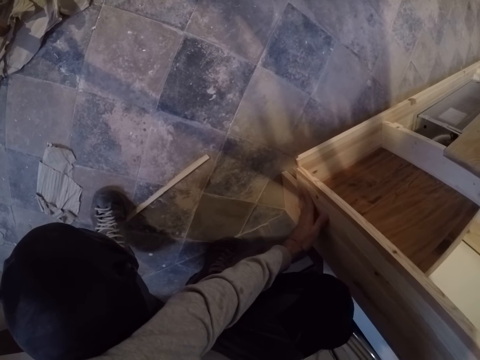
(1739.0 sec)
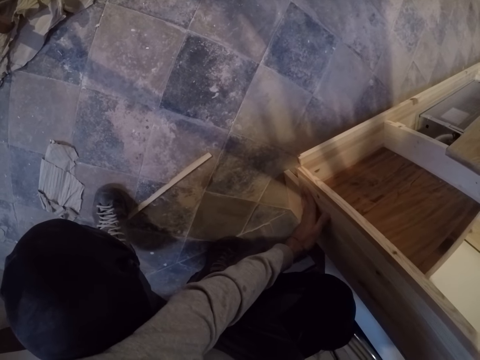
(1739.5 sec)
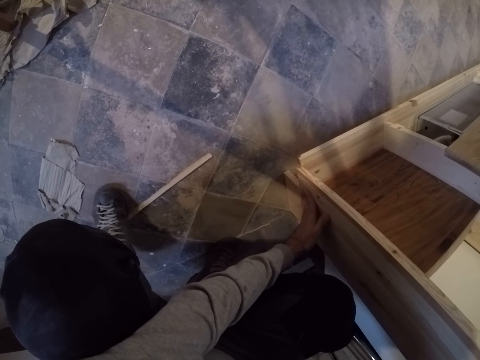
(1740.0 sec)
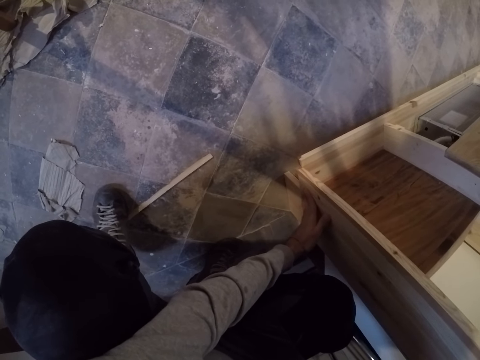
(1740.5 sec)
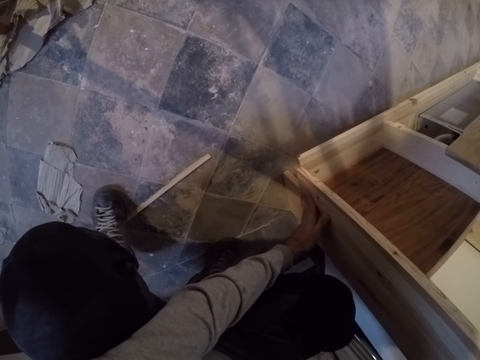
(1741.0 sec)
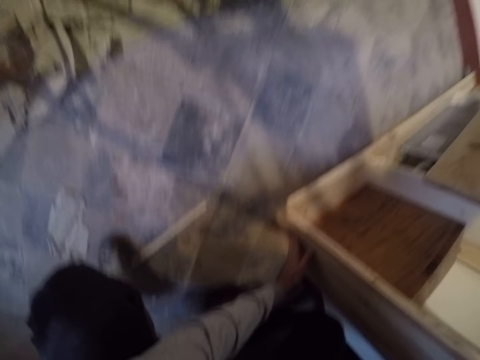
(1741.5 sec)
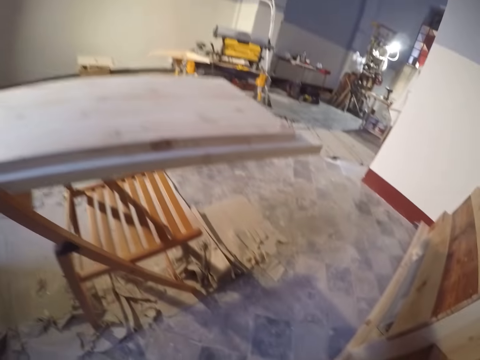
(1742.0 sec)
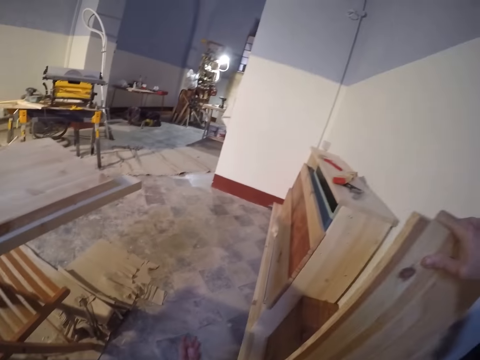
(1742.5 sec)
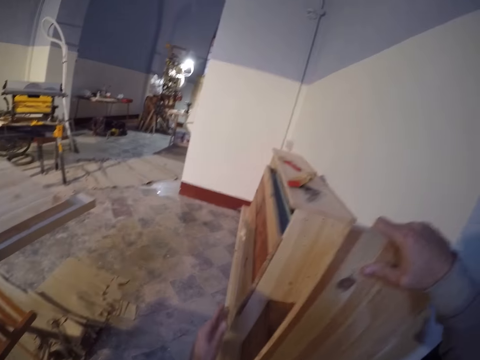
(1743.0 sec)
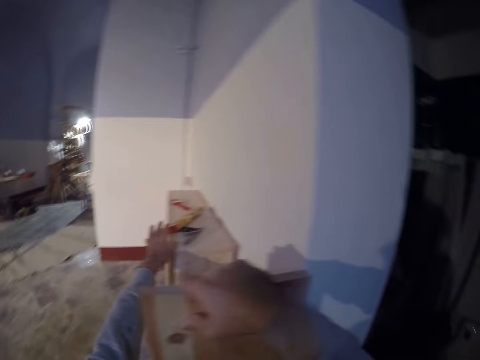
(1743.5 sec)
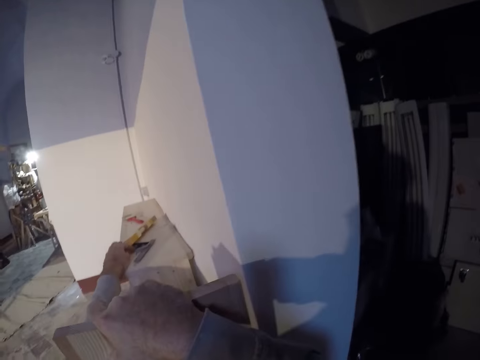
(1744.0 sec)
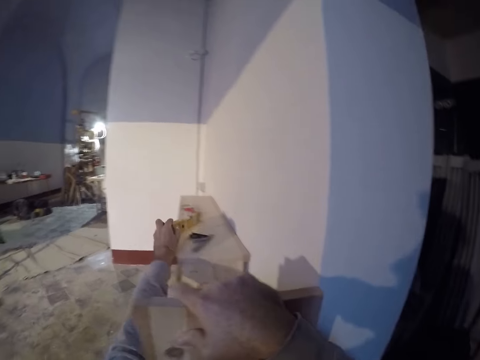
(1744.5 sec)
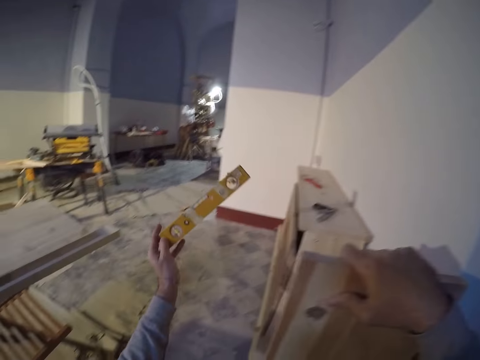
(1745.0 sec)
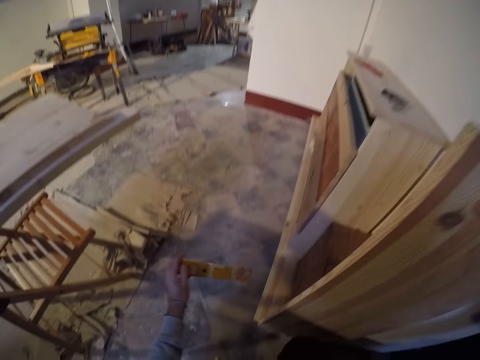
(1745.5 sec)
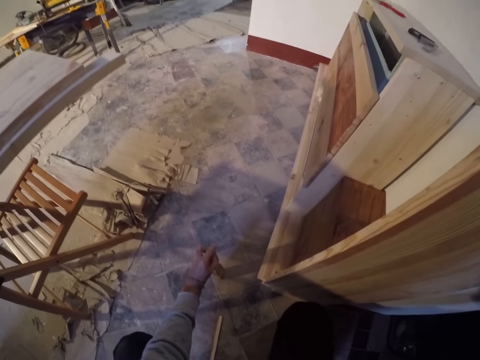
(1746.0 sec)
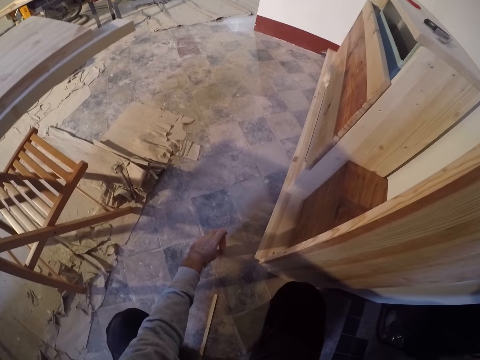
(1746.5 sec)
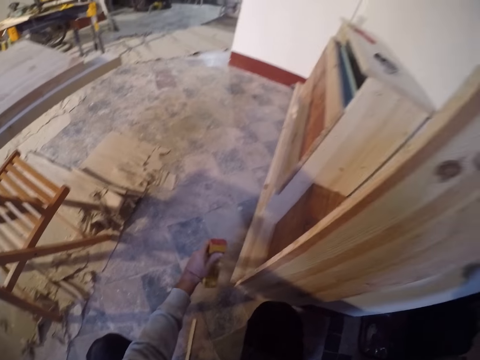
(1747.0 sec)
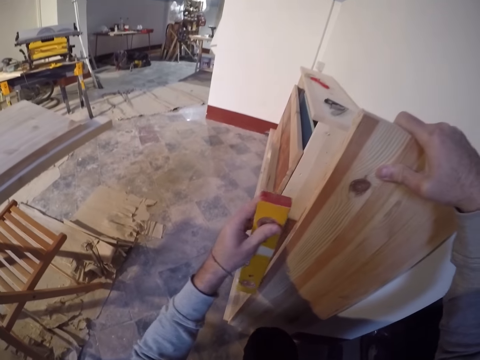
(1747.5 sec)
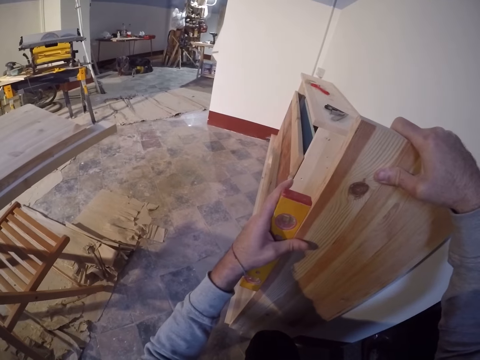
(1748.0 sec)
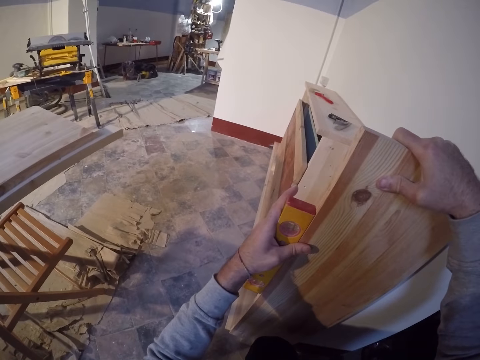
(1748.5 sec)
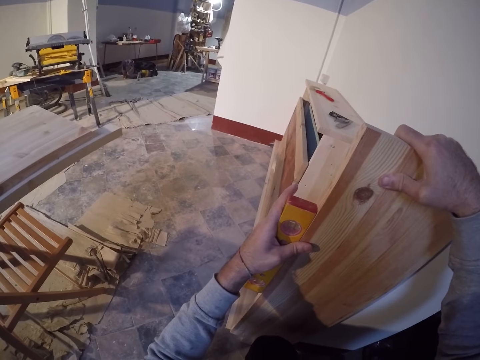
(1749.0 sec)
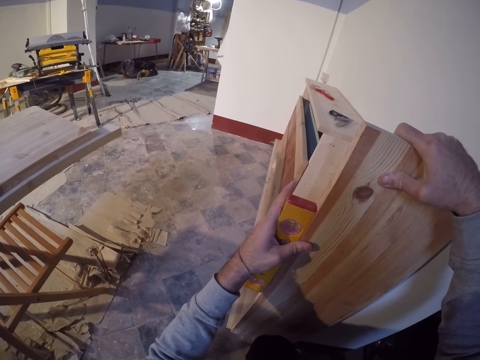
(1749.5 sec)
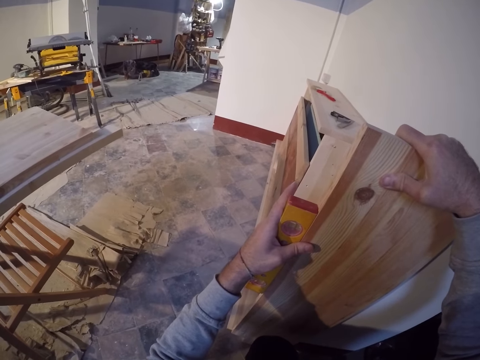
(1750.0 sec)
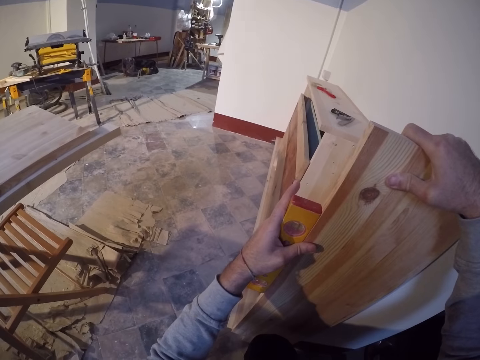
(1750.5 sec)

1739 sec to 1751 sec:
The camera wearer stares around. He holds the wood on the floor with his right hand. He picks up a spirit level from a shelf with his left hand. He holds the spirit level on the floor with his left hand. He puts the spirit level on the floor. He measures the timber with the spirit level. He places the spirit level by the side of the wood with his left hand.

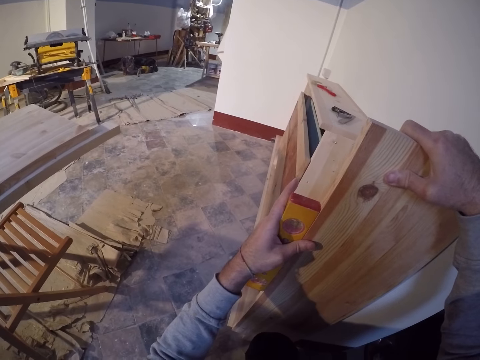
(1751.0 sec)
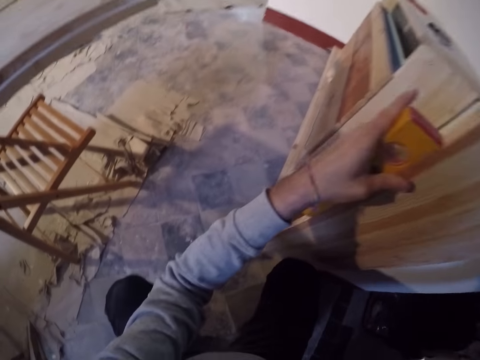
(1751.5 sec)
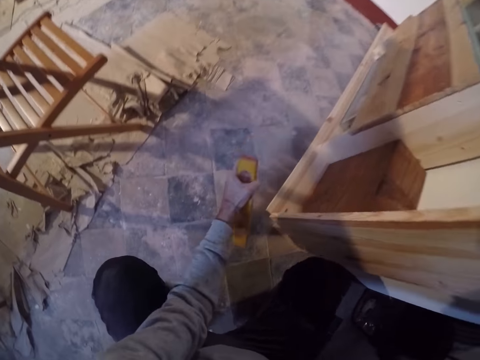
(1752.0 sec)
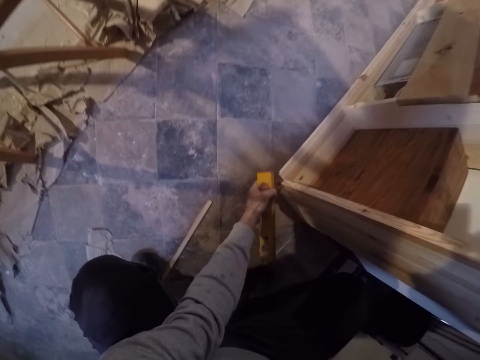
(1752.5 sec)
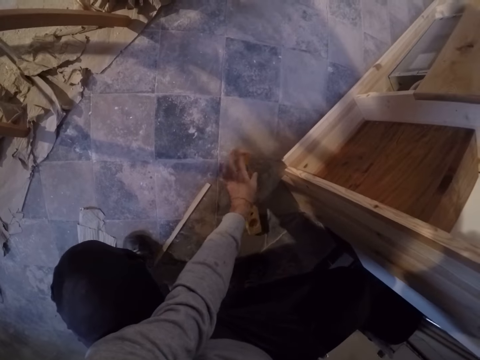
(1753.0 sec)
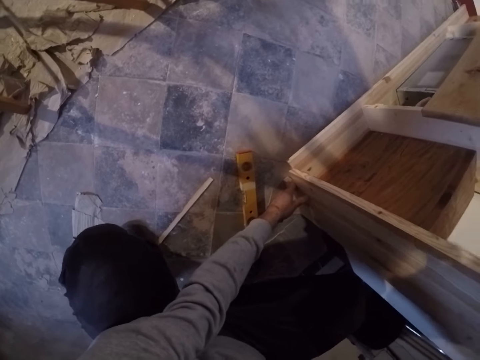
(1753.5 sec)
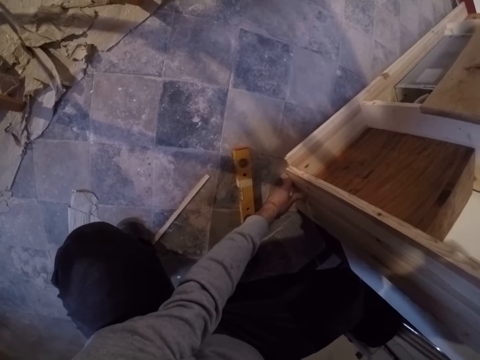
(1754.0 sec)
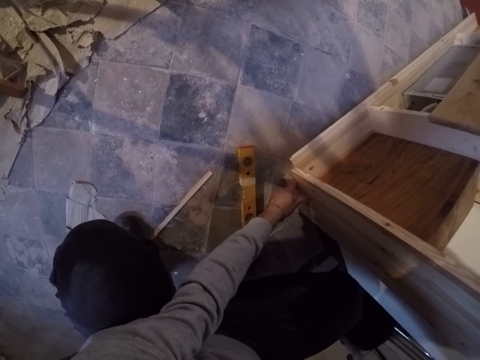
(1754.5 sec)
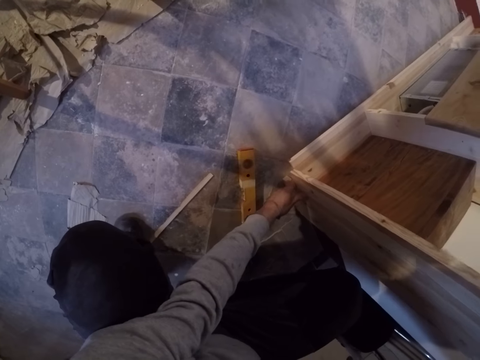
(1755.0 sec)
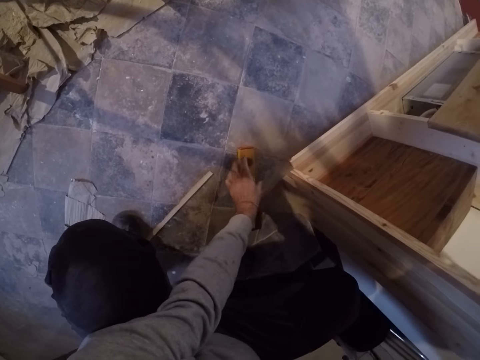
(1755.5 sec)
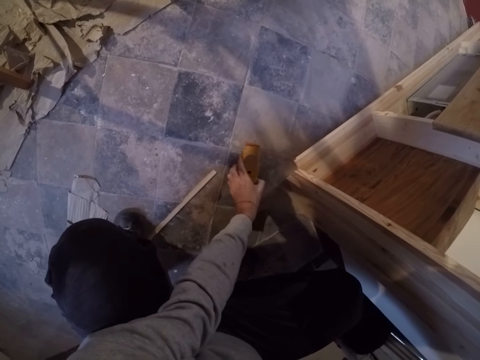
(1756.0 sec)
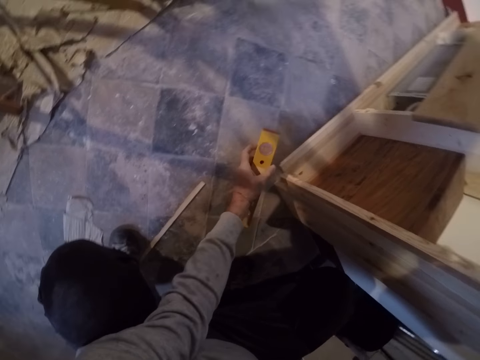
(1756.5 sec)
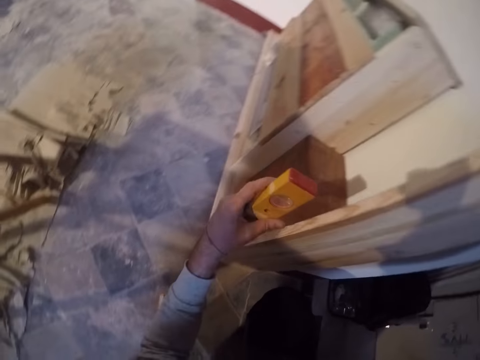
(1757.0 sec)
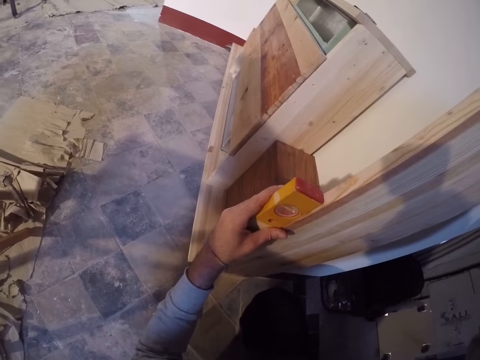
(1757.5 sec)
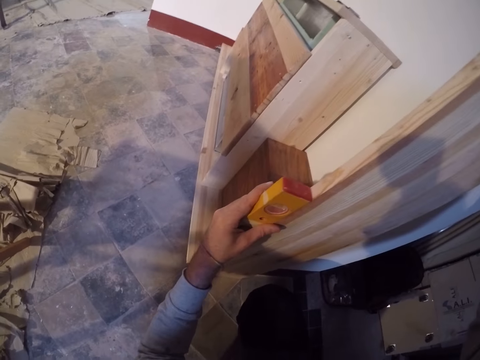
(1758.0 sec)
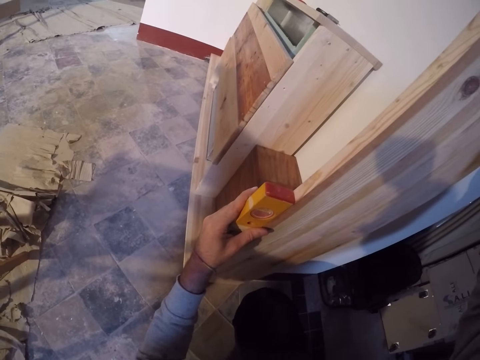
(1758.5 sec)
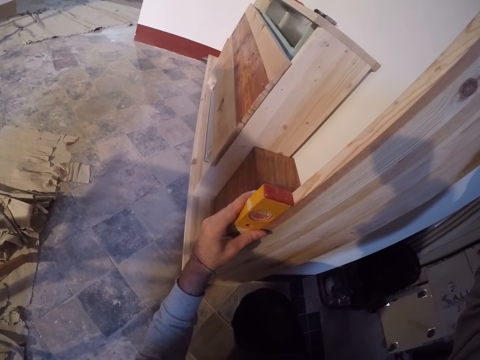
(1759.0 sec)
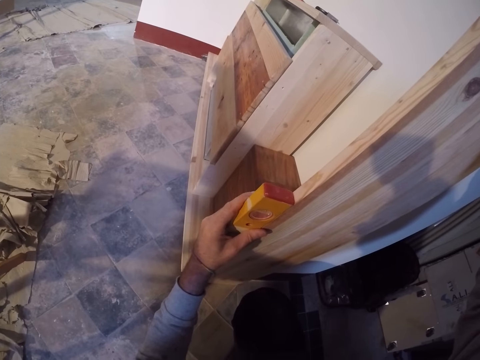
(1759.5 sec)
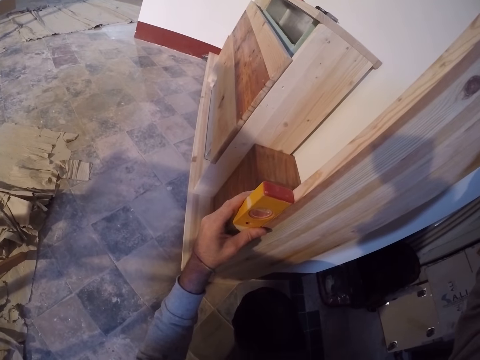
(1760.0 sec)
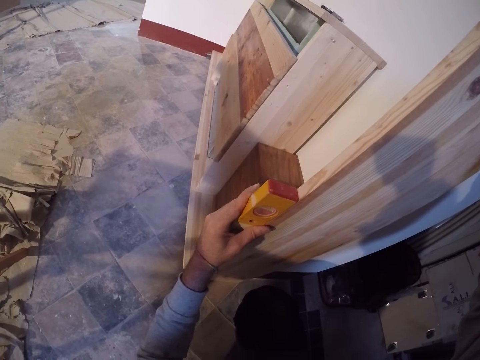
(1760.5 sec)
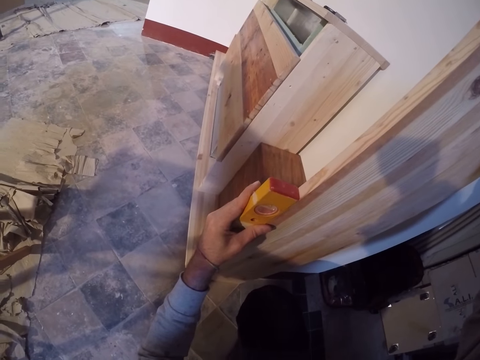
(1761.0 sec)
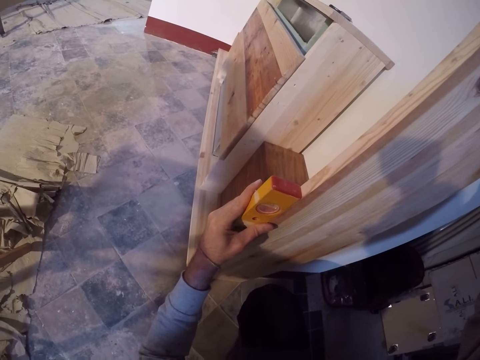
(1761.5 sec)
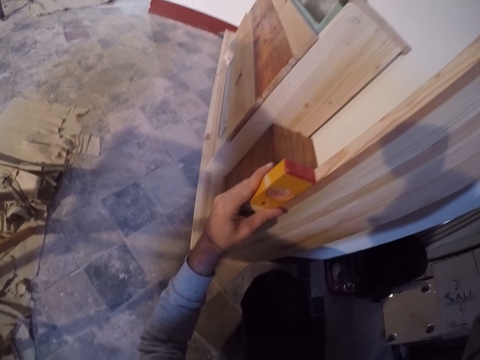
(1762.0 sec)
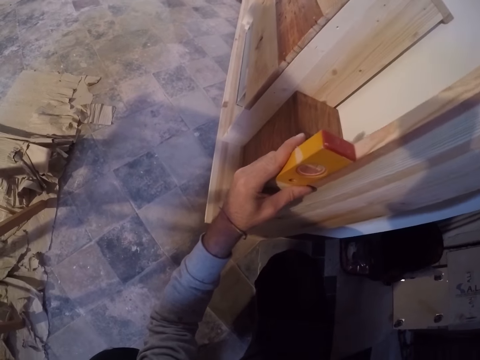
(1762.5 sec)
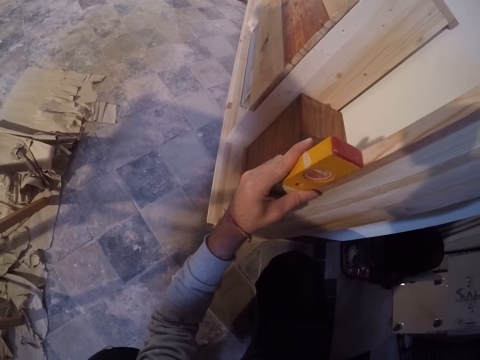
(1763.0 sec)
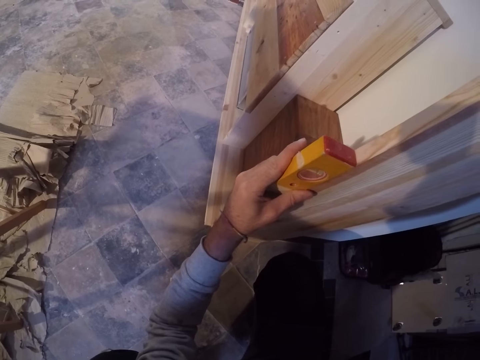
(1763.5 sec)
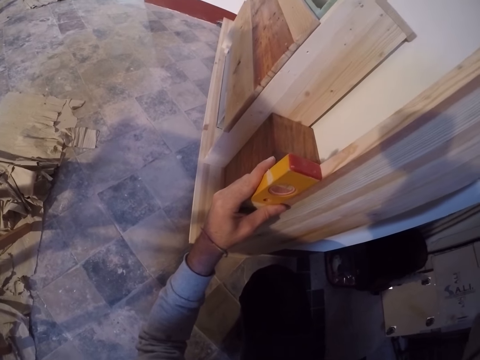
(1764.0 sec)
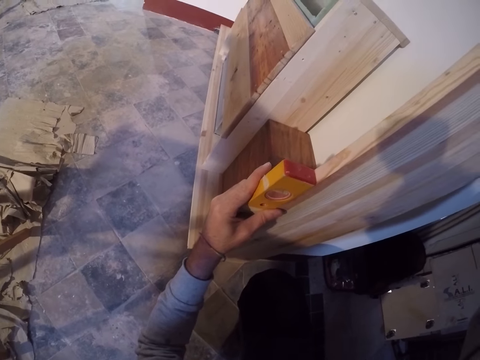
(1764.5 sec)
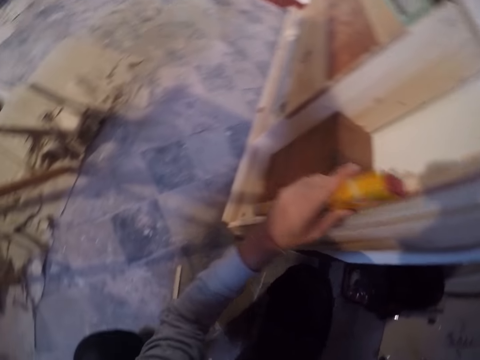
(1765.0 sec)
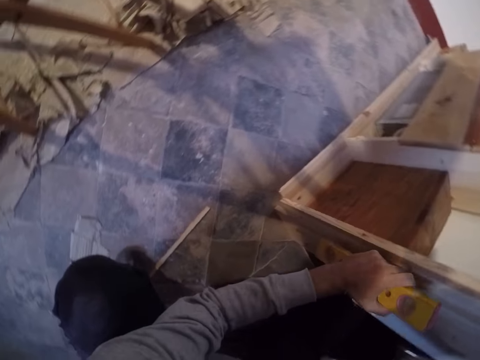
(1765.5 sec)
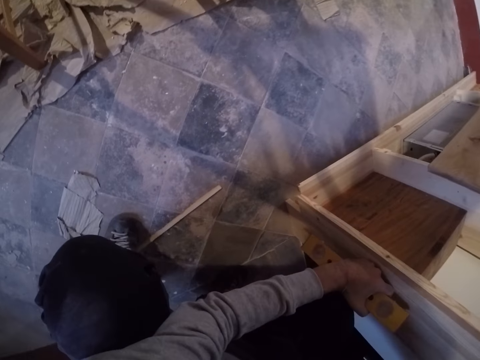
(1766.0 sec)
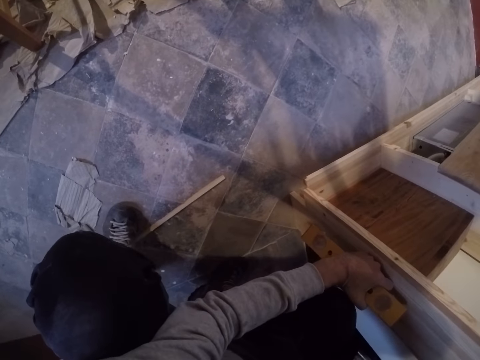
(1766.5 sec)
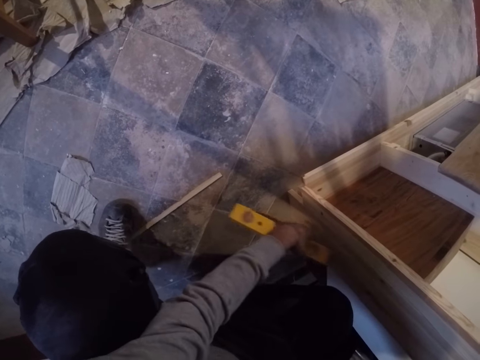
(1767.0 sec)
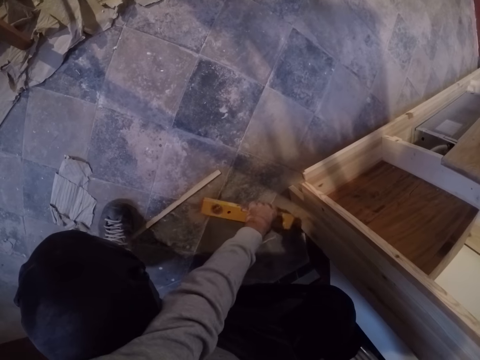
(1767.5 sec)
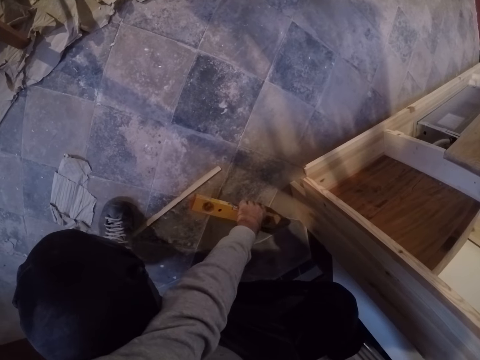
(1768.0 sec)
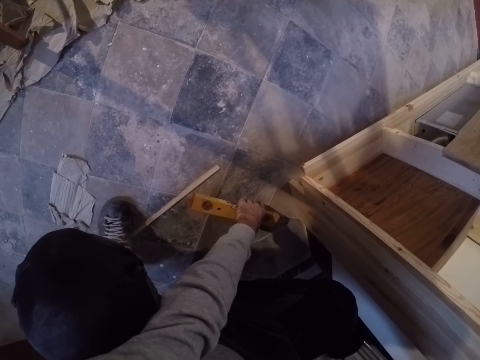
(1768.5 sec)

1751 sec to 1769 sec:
The camera wearer drops the spirit level on the floor with his left hand. He touches the wood with his left hand. He fixes the timber on the wall. He picks up the spirit level from the floor with his left hand. He places the spirit level by the side of the wood with his left hand. He measures the timber with the spirit level. He looks around. He holds the spirit level with his left hand. He puts the spirit level on the floor with his left hand. He holds the spirit level with his left hand on the floor.
